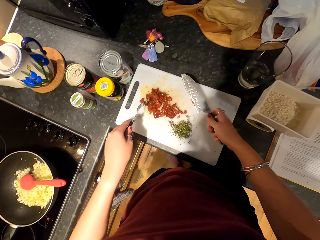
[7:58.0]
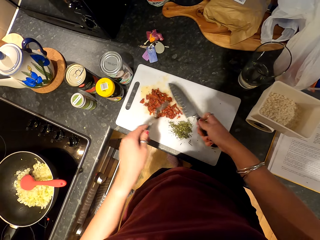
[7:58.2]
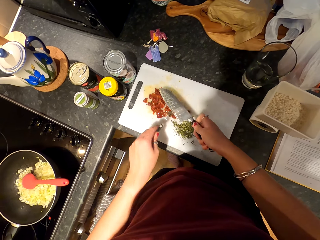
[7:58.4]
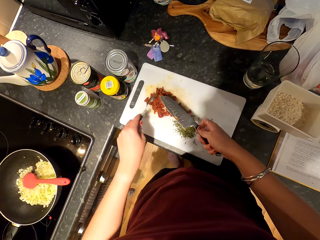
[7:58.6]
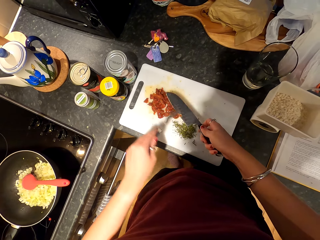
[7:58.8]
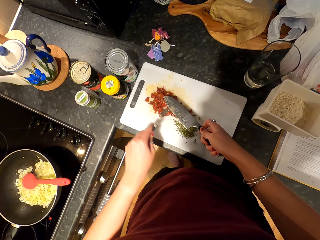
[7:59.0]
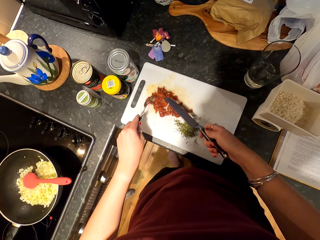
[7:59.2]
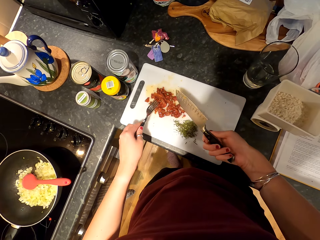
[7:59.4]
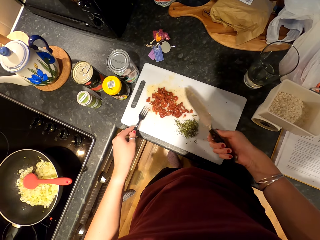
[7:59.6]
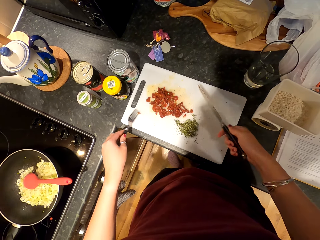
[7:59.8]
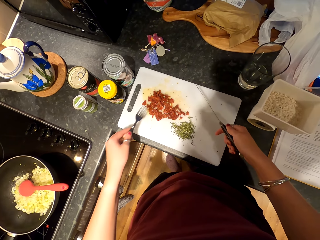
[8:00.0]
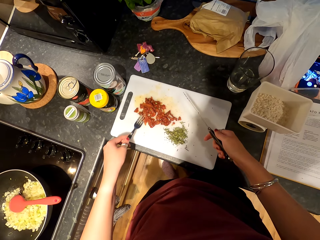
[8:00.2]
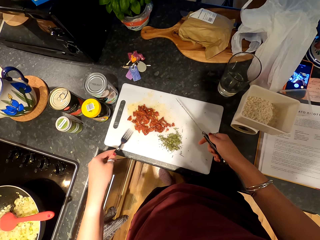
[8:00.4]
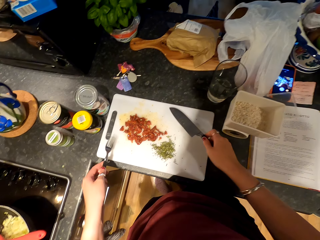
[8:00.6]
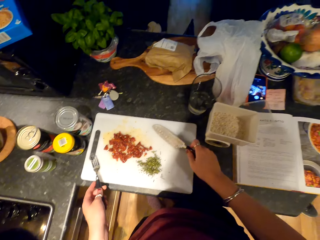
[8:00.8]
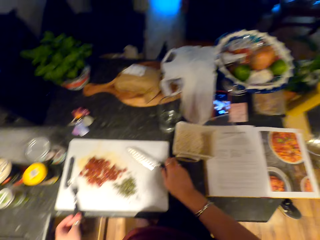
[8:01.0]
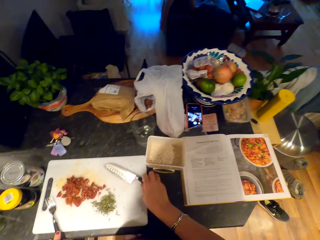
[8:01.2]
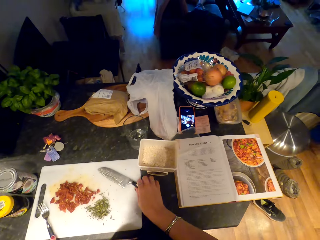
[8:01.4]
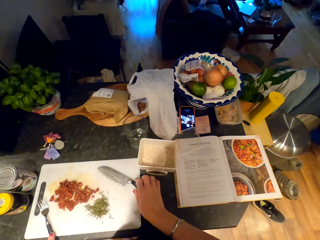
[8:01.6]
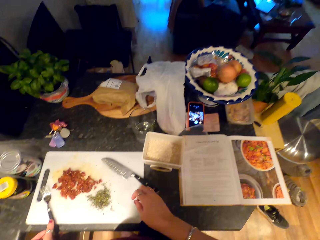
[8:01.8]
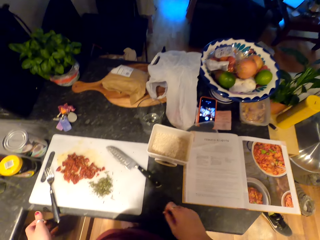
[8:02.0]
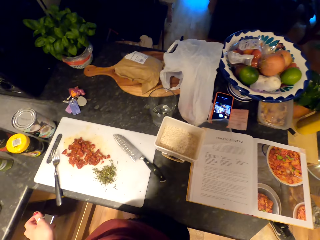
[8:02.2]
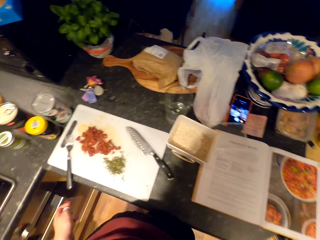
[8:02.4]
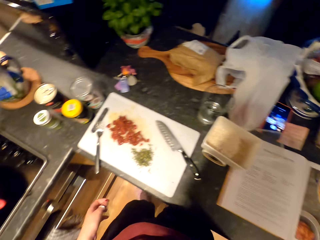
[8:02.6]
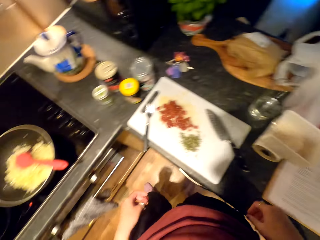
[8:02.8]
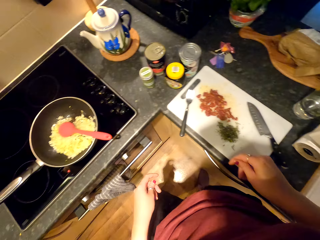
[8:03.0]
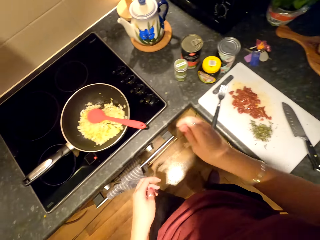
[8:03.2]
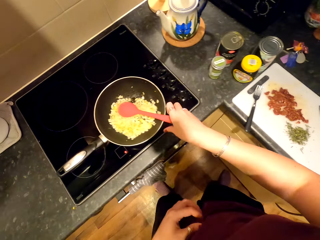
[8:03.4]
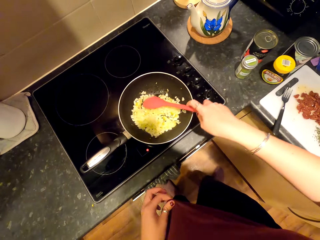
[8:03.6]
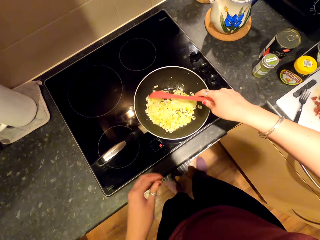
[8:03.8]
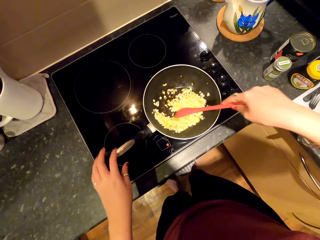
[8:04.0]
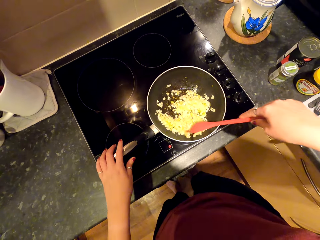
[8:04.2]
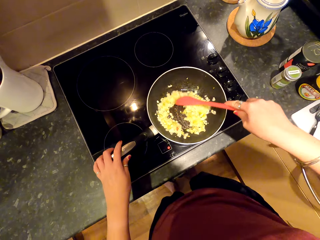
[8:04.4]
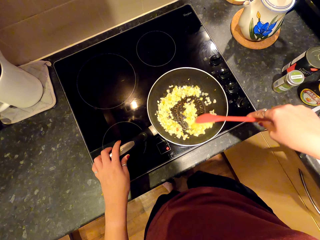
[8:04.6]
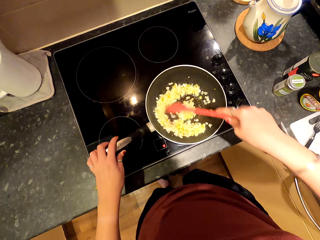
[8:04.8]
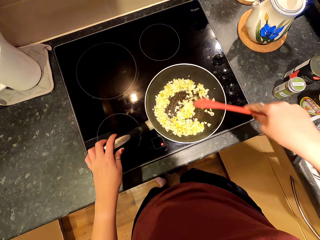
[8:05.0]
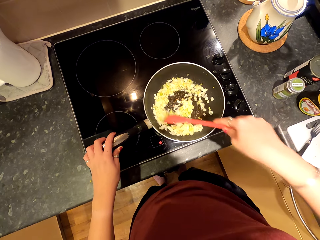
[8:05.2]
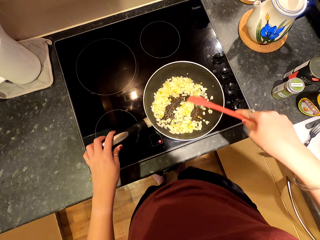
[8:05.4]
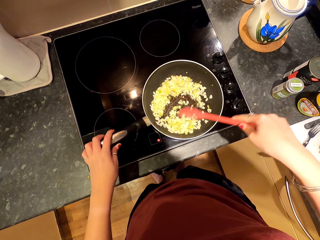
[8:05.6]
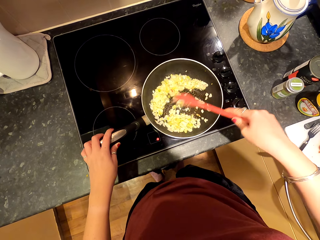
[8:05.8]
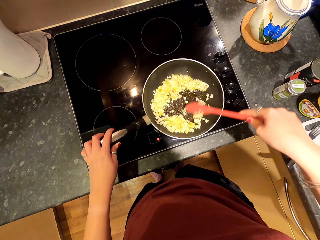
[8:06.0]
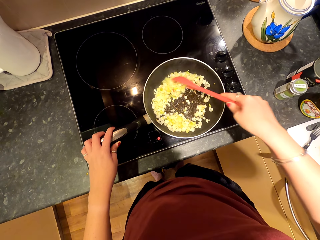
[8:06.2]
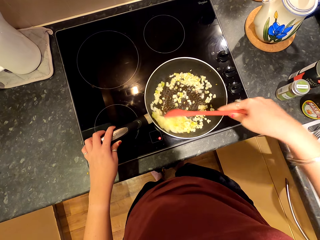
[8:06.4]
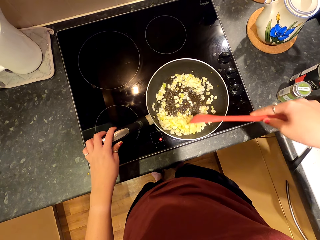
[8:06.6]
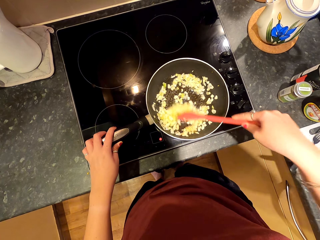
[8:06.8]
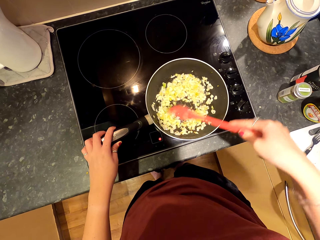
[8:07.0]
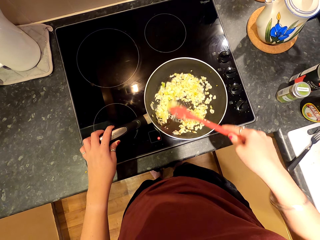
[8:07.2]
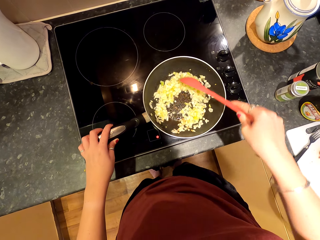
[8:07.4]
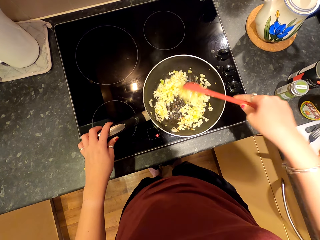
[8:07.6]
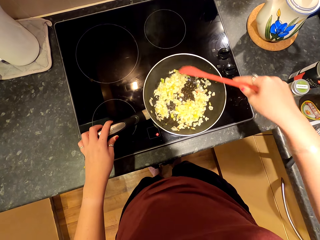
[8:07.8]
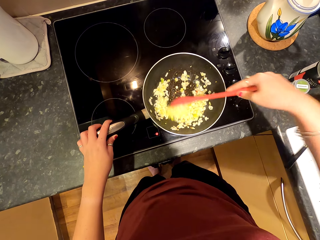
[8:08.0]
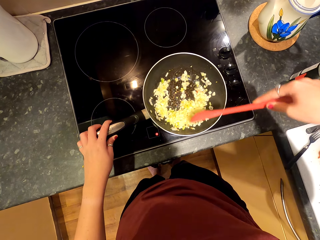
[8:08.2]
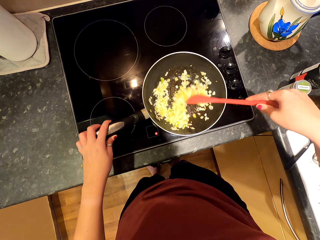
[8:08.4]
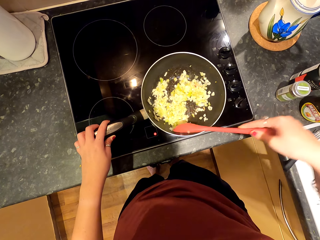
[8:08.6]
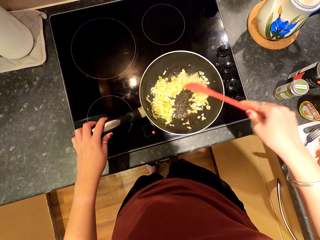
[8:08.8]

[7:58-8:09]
The camera wearer lifts up the knife and fork. They look around, move towards the stove, and hold the pot. They mix the onion.

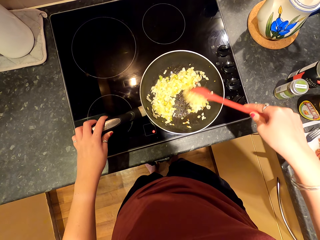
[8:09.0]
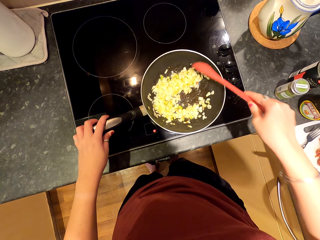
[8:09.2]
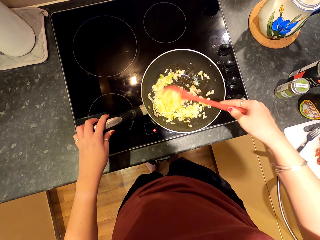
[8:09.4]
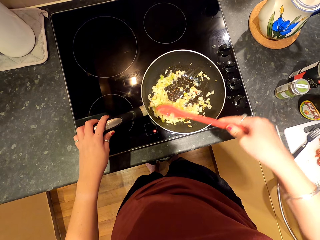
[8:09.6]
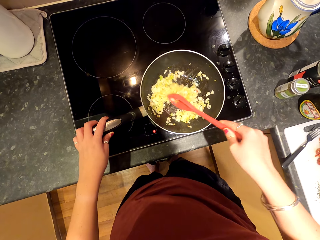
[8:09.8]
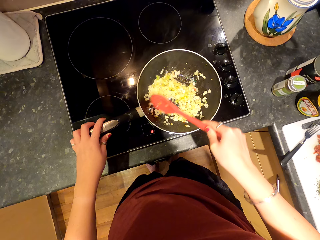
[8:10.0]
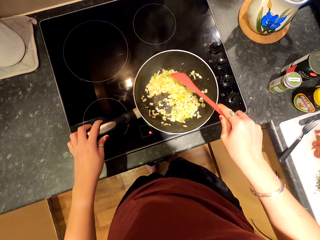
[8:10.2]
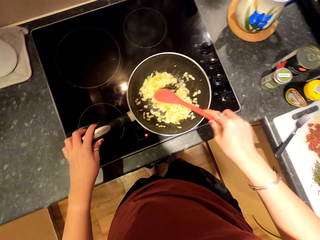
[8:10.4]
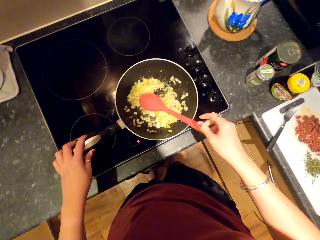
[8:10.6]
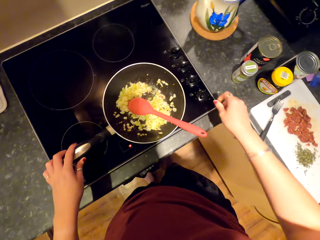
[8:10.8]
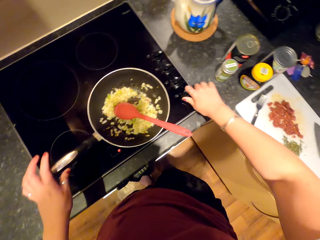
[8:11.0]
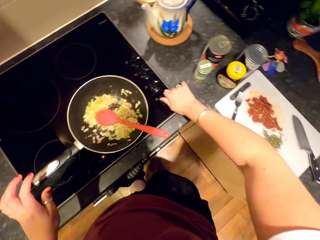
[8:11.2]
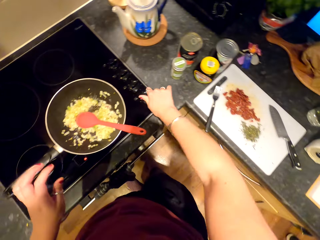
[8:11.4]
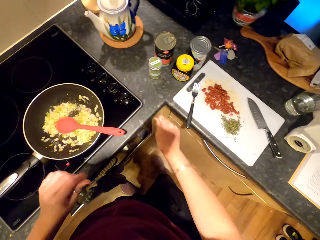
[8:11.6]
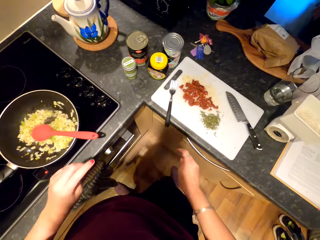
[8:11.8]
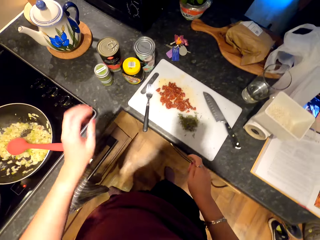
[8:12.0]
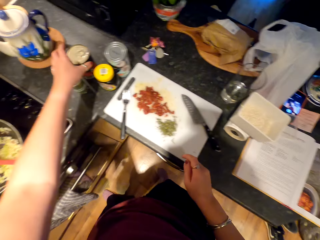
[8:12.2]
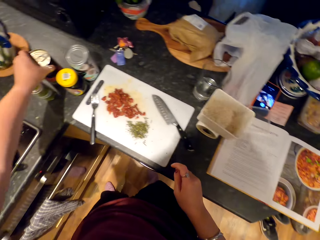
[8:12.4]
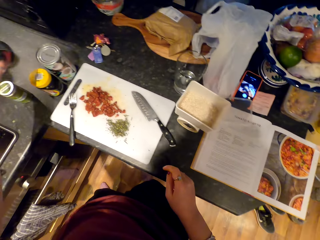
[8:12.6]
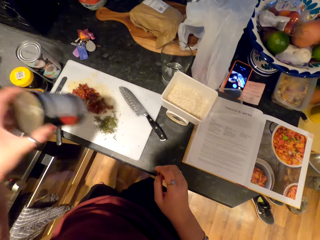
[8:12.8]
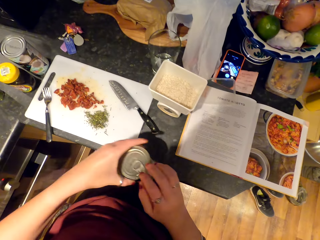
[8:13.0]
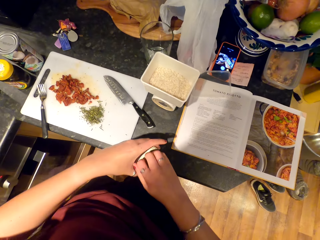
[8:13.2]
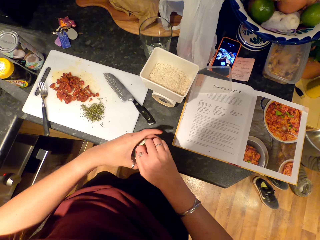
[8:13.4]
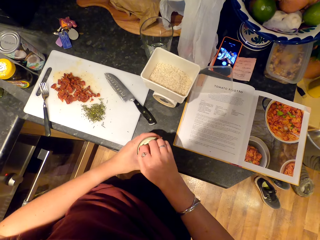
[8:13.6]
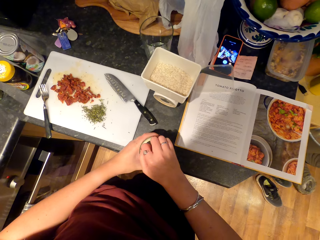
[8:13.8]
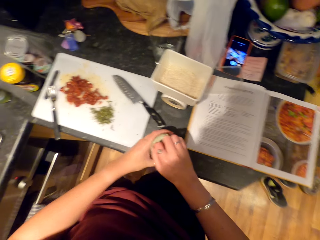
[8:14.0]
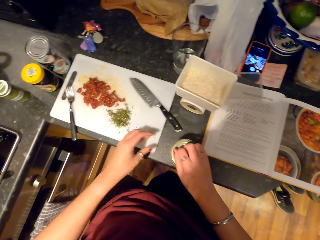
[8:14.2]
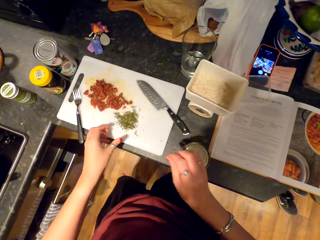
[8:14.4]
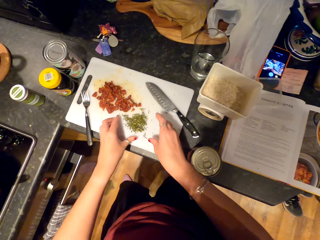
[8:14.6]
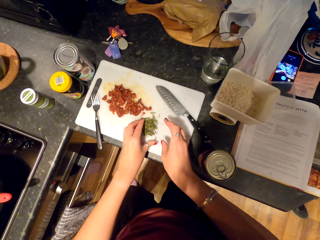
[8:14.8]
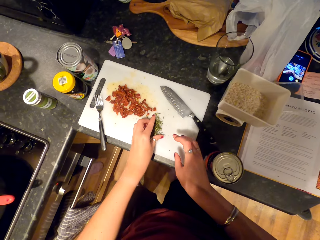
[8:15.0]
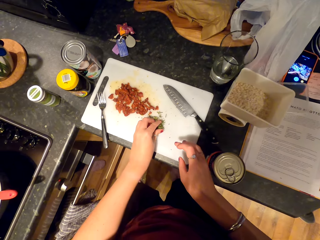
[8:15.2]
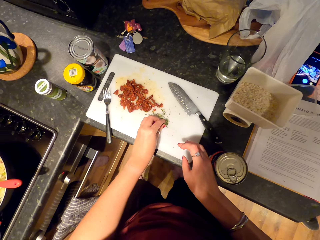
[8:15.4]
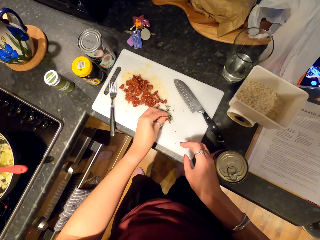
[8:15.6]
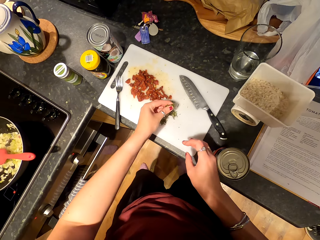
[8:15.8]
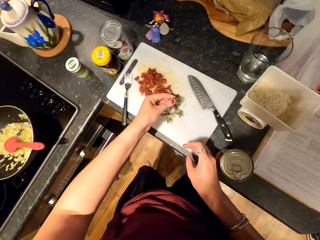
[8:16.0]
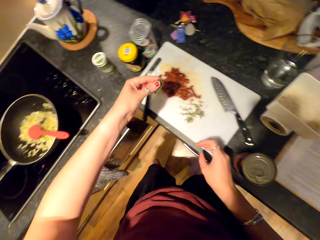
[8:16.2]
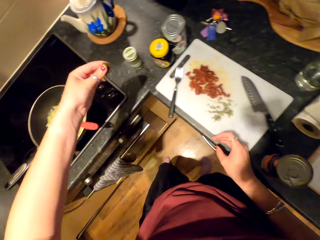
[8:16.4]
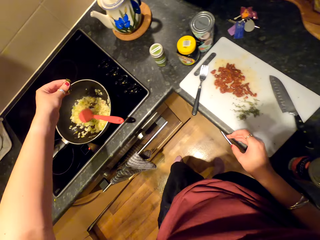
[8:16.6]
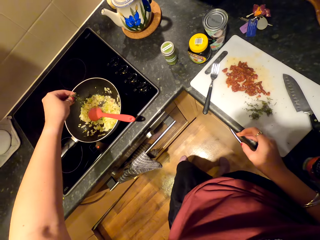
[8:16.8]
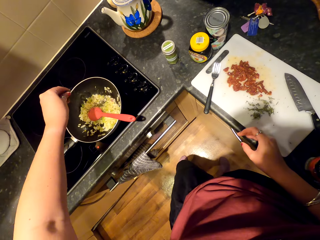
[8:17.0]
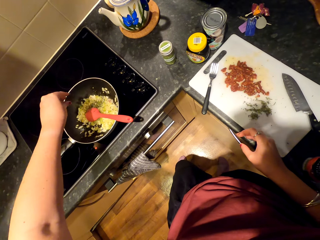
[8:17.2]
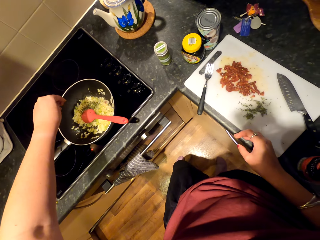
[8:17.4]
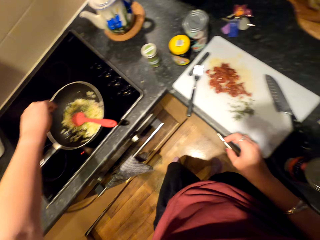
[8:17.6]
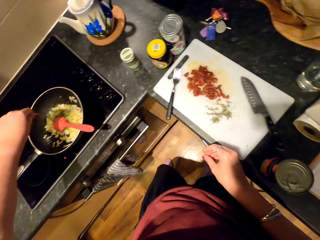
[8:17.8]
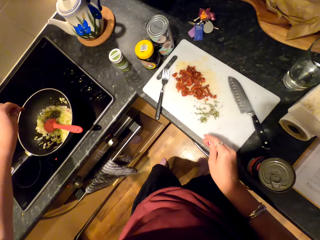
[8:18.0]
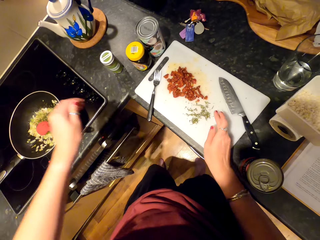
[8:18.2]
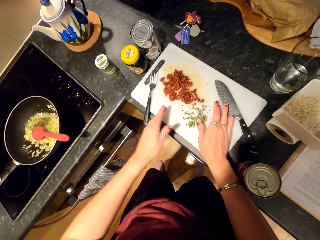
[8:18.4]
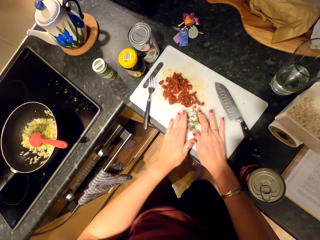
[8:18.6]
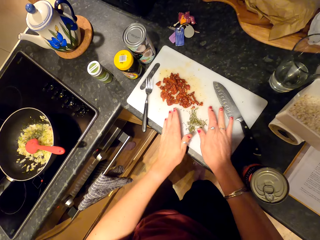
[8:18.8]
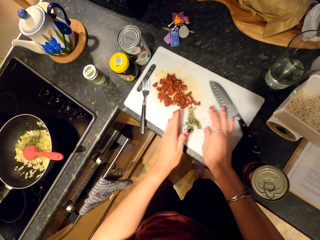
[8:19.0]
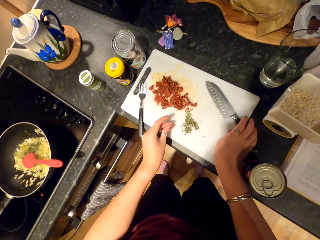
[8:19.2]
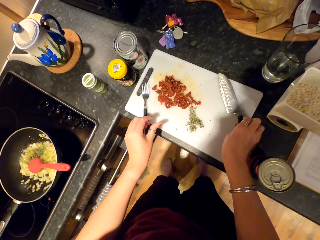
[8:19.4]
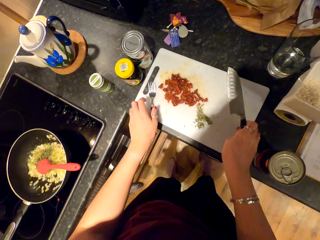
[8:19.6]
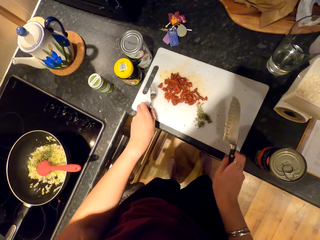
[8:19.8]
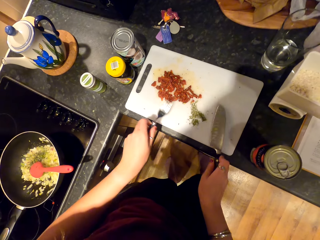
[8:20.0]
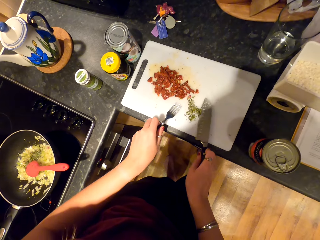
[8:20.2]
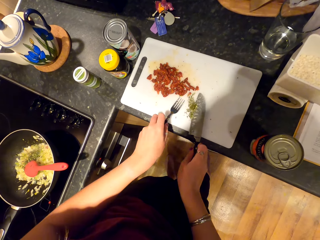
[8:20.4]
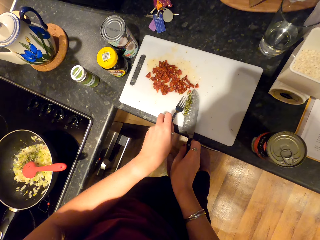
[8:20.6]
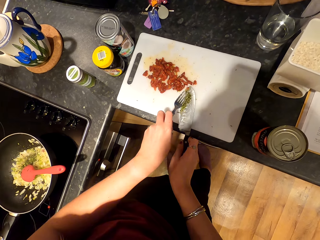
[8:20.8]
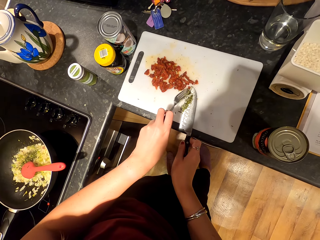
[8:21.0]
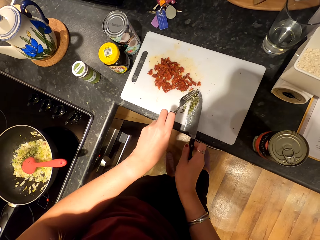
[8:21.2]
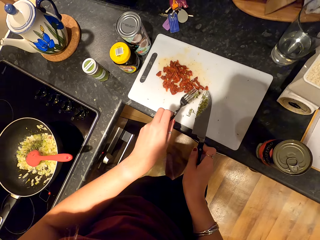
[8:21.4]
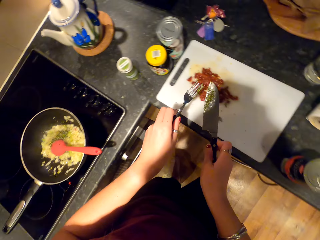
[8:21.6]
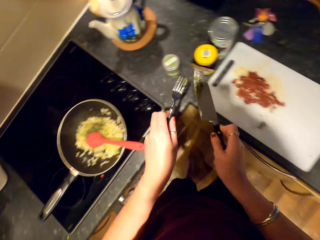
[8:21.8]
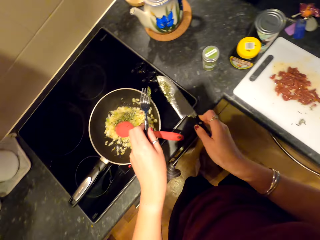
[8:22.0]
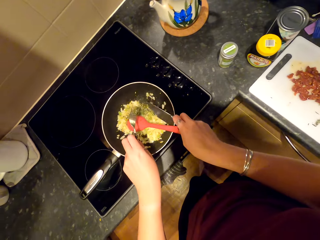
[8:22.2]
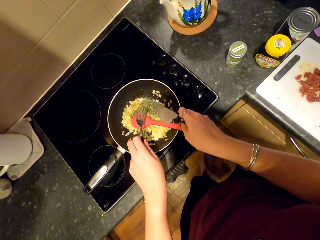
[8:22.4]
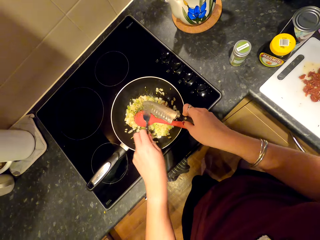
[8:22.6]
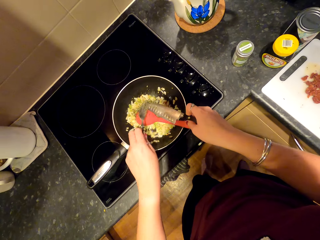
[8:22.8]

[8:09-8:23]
The camera wearer switches the stove. They pick up the tin and walk towards the counter. They pick up the vegetable and place the tin down. They put rosemary in the food. They pick up the vegetable and put it in the onion.
